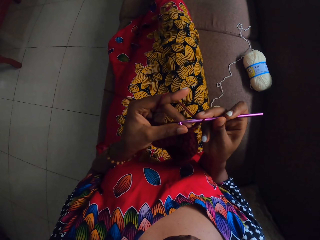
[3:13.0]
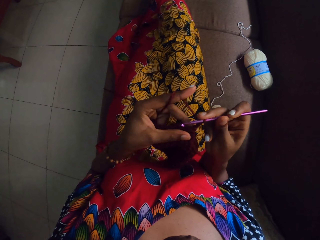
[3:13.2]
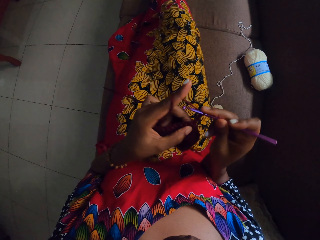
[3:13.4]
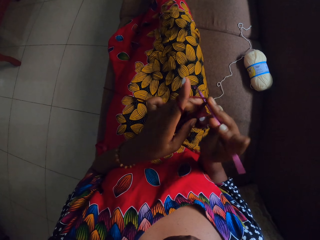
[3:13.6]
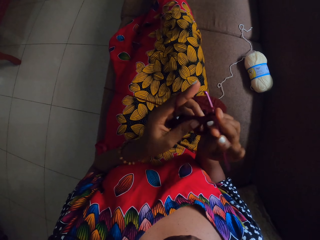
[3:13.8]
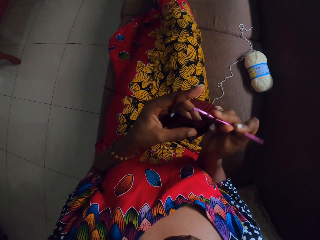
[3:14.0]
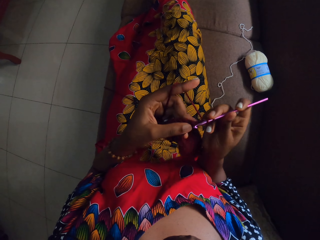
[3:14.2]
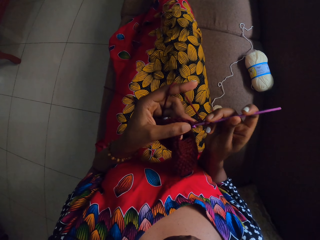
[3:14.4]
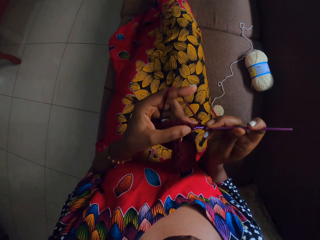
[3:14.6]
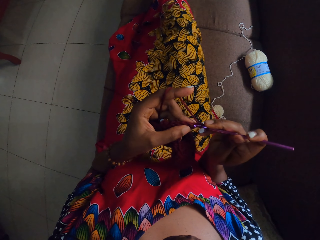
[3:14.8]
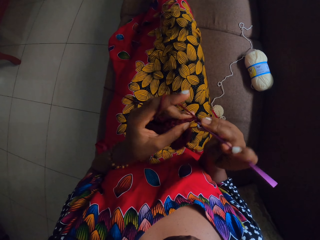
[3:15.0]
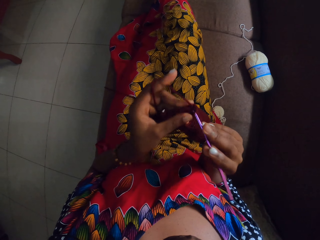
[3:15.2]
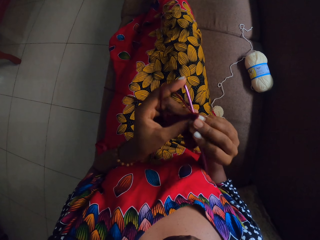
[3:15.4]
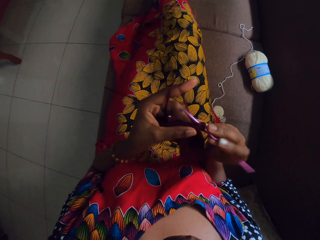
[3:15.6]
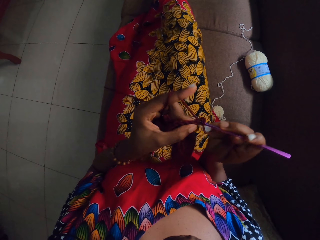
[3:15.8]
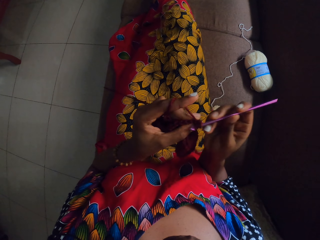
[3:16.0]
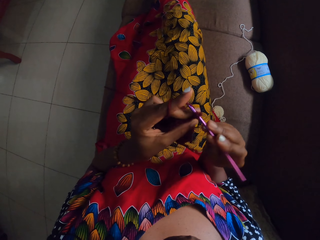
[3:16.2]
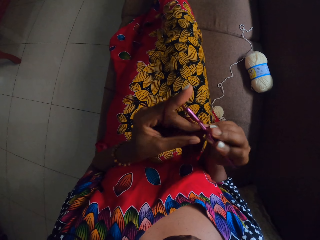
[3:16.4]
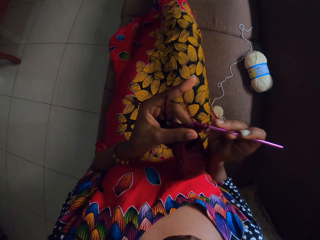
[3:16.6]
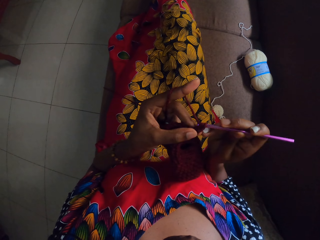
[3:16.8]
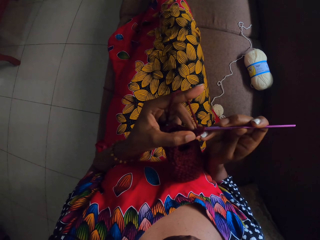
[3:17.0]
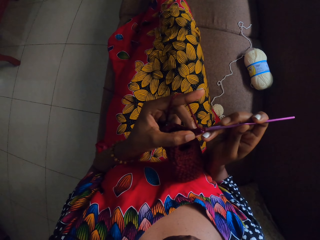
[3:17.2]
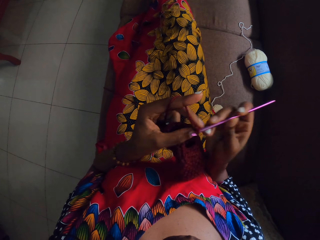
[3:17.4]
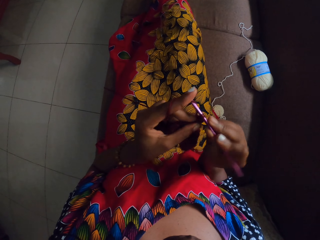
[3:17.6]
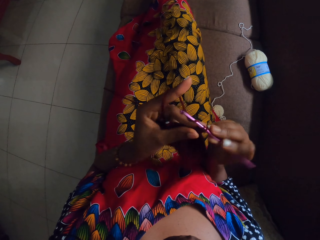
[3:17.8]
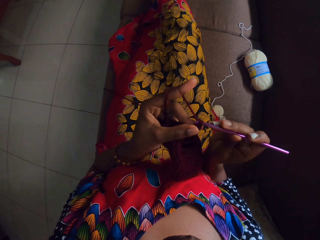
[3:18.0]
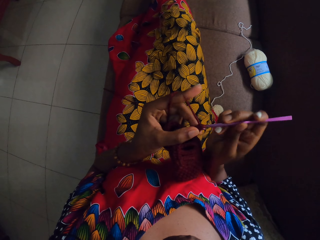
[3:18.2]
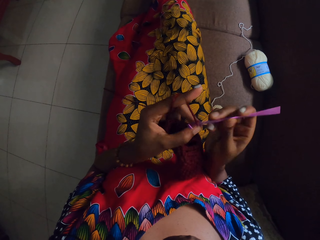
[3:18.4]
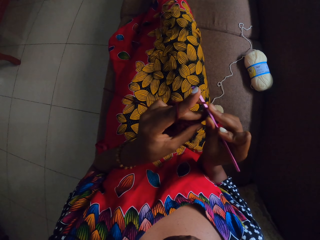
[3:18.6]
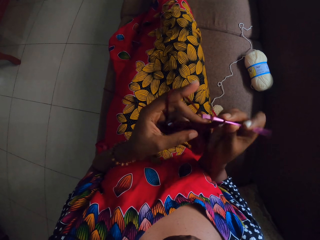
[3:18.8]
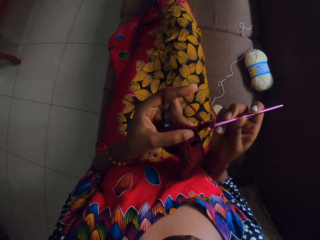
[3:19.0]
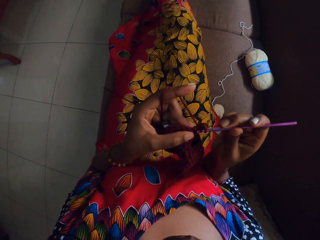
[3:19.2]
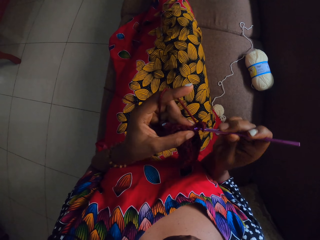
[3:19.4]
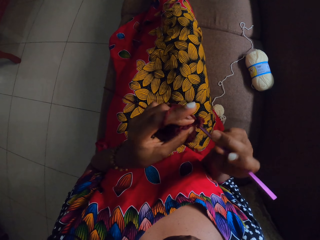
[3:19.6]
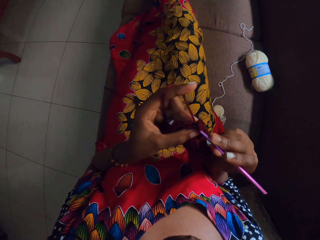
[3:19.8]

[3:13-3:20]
The camera wearer crochets the yarn with the crochet hook in her right hand.

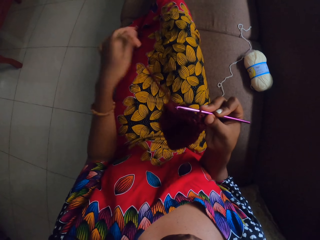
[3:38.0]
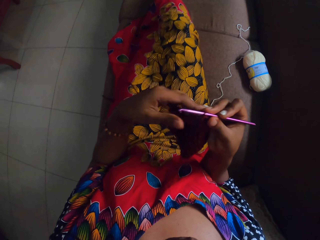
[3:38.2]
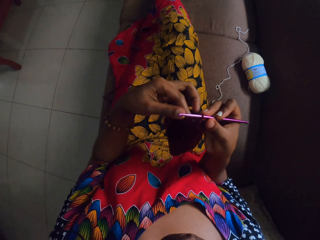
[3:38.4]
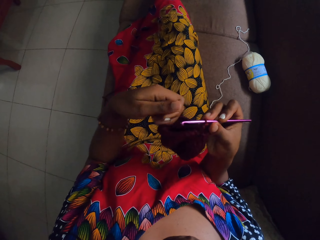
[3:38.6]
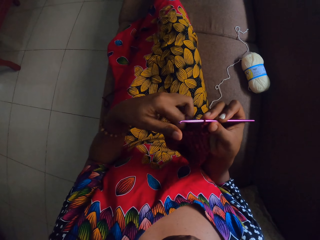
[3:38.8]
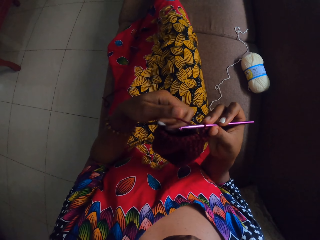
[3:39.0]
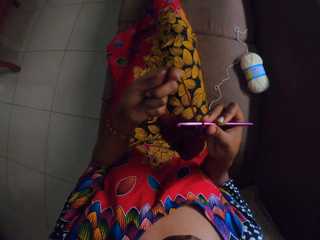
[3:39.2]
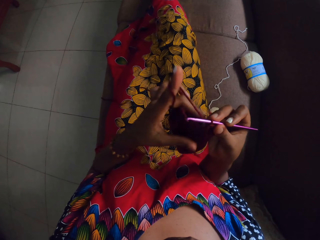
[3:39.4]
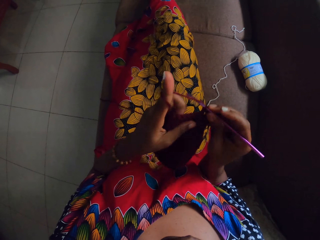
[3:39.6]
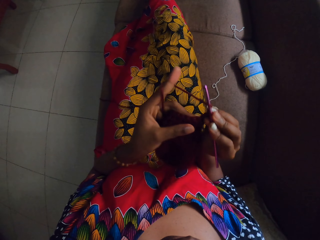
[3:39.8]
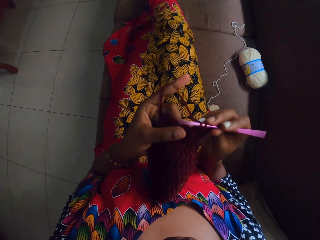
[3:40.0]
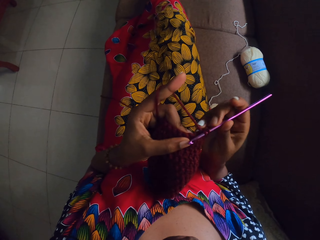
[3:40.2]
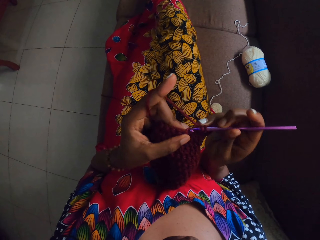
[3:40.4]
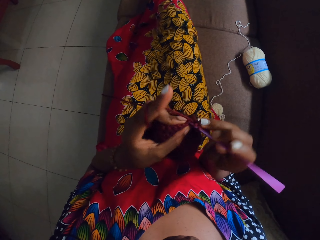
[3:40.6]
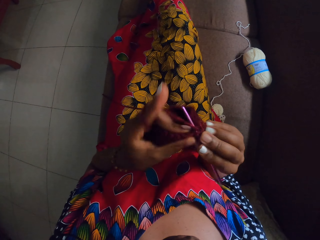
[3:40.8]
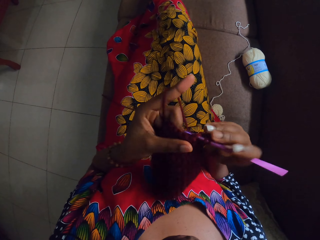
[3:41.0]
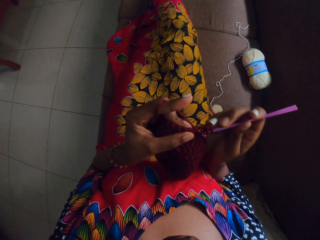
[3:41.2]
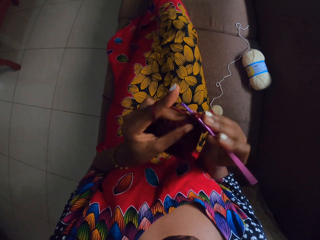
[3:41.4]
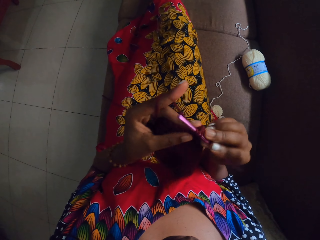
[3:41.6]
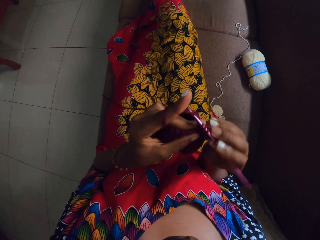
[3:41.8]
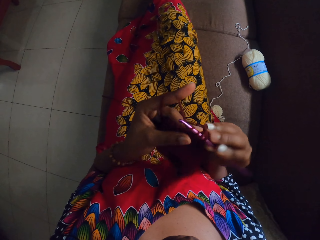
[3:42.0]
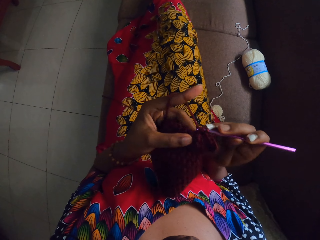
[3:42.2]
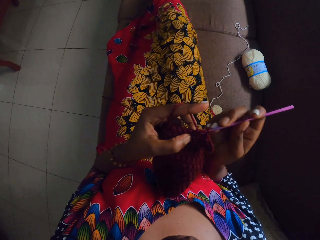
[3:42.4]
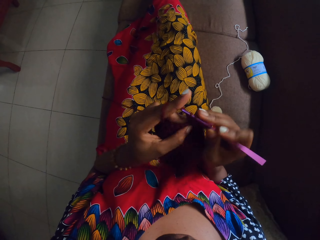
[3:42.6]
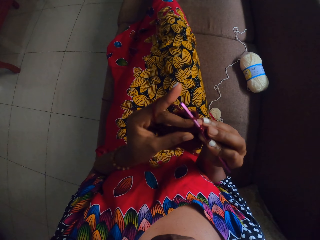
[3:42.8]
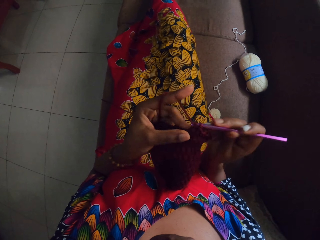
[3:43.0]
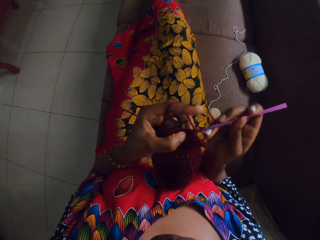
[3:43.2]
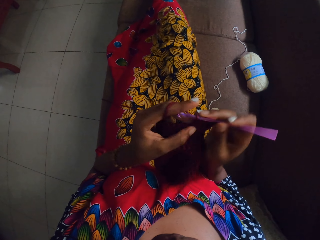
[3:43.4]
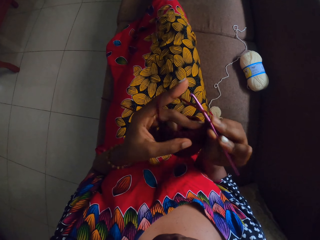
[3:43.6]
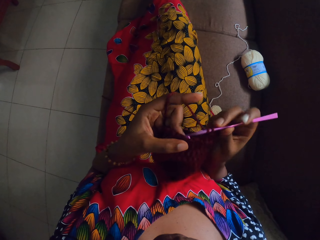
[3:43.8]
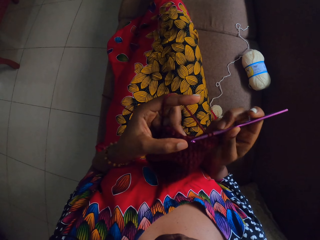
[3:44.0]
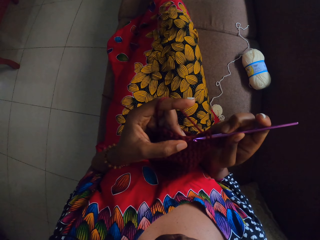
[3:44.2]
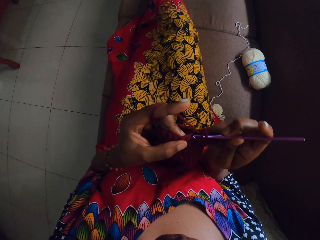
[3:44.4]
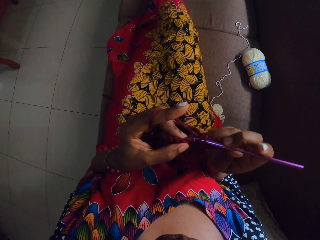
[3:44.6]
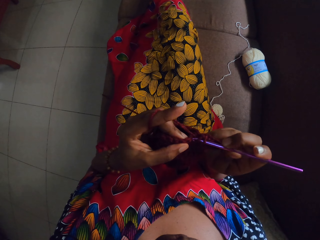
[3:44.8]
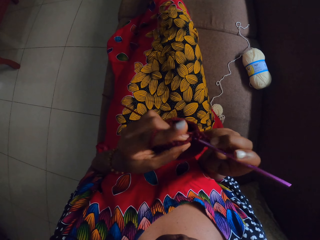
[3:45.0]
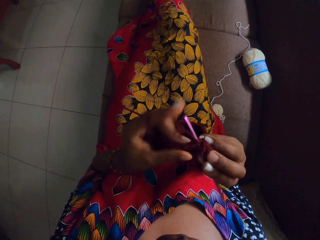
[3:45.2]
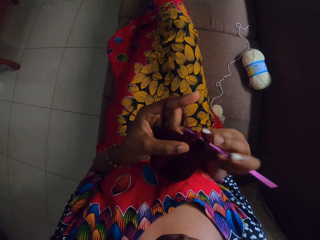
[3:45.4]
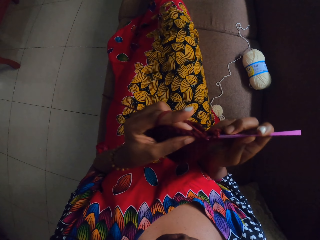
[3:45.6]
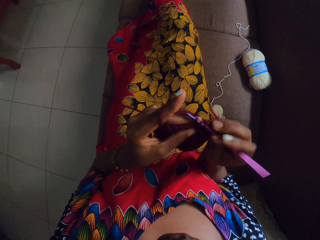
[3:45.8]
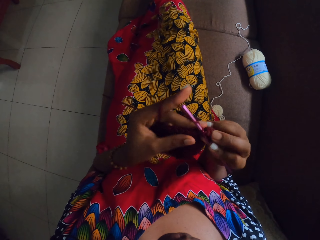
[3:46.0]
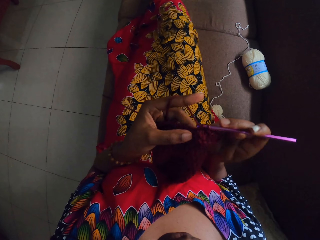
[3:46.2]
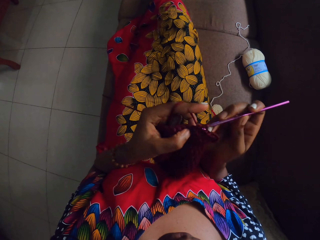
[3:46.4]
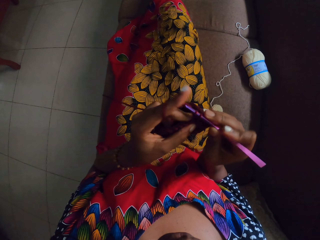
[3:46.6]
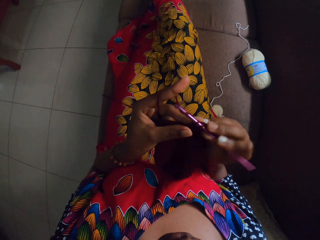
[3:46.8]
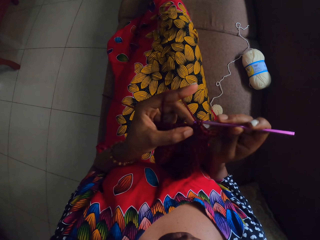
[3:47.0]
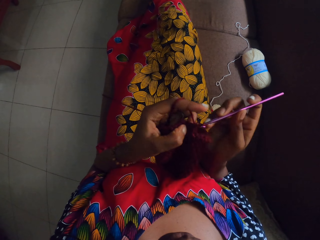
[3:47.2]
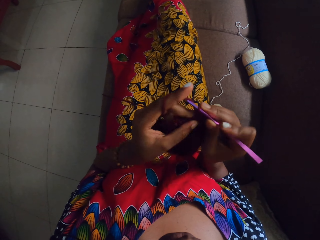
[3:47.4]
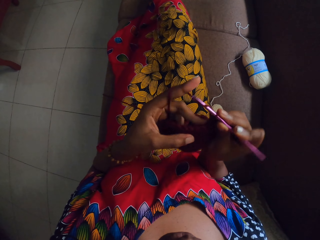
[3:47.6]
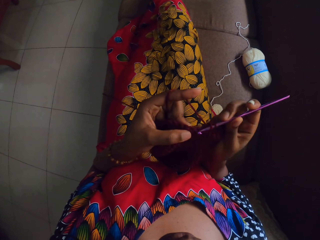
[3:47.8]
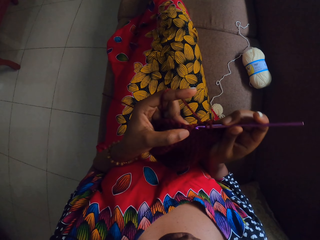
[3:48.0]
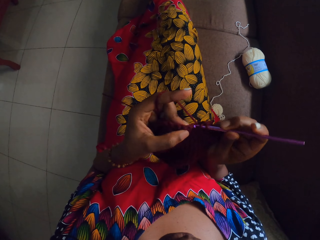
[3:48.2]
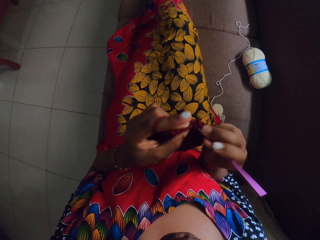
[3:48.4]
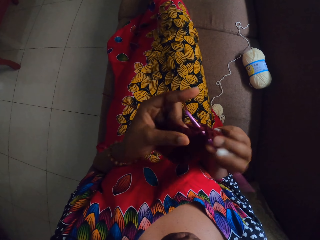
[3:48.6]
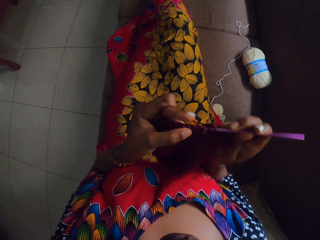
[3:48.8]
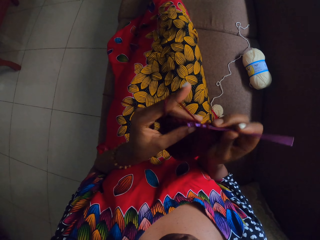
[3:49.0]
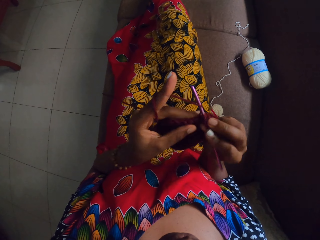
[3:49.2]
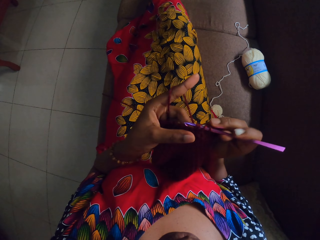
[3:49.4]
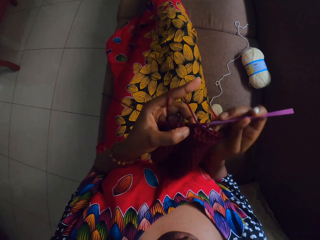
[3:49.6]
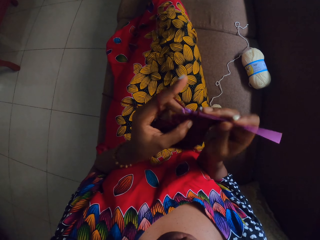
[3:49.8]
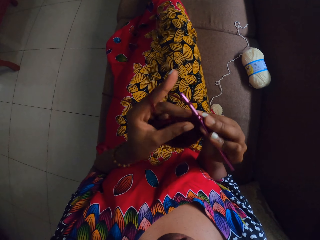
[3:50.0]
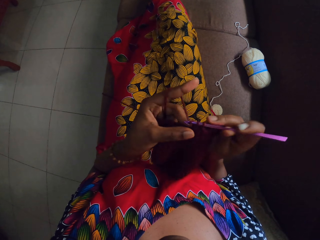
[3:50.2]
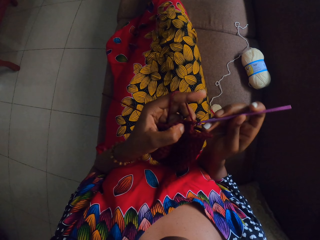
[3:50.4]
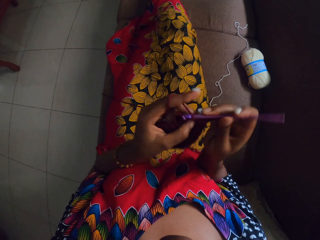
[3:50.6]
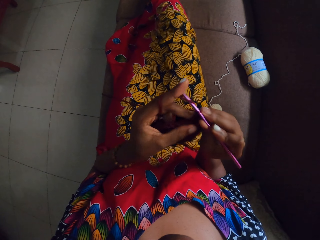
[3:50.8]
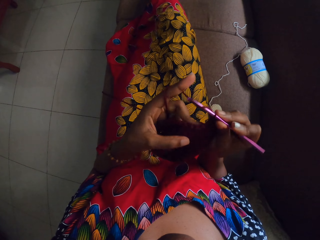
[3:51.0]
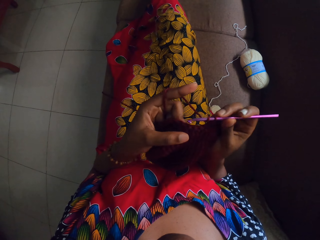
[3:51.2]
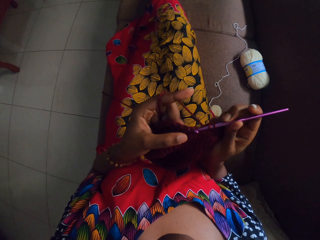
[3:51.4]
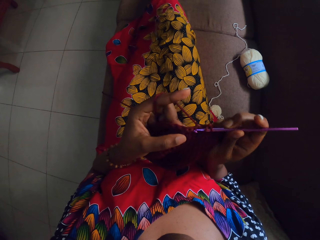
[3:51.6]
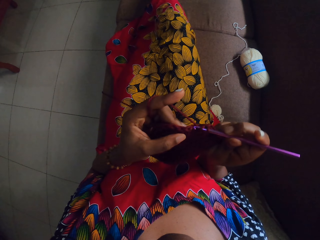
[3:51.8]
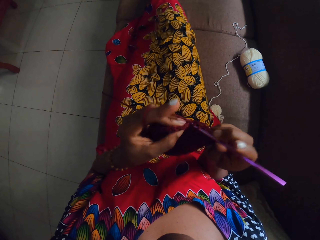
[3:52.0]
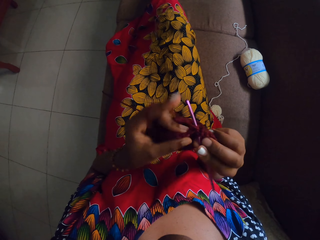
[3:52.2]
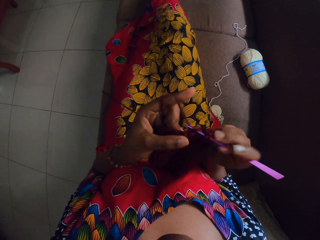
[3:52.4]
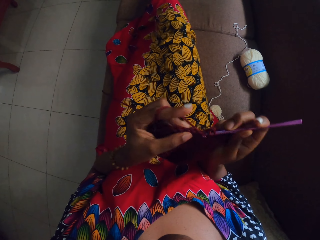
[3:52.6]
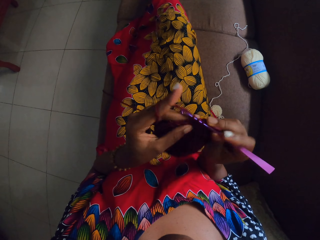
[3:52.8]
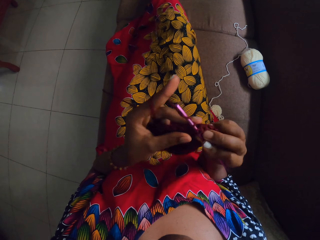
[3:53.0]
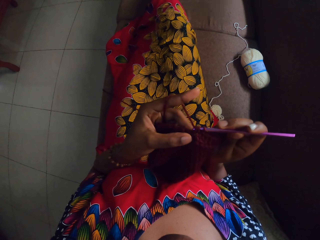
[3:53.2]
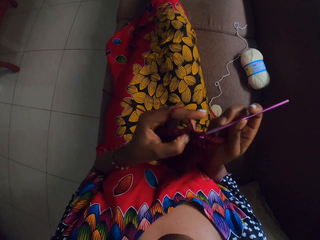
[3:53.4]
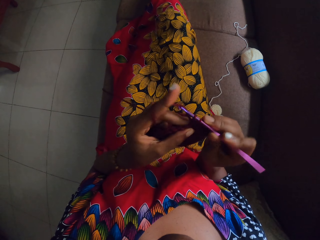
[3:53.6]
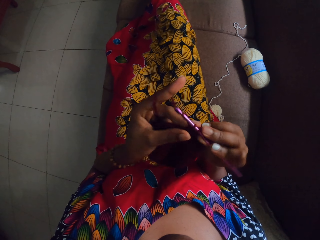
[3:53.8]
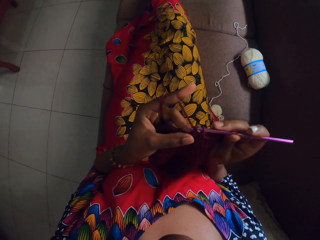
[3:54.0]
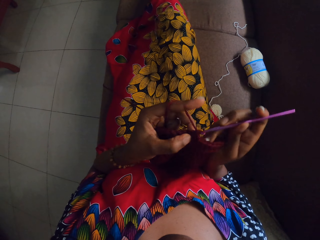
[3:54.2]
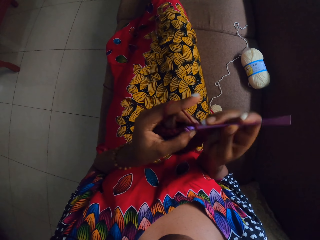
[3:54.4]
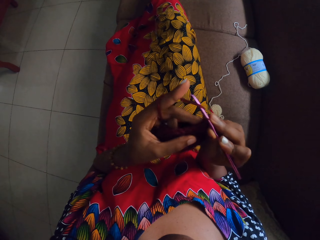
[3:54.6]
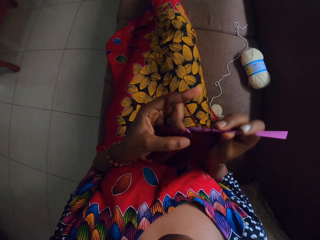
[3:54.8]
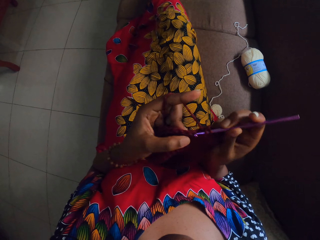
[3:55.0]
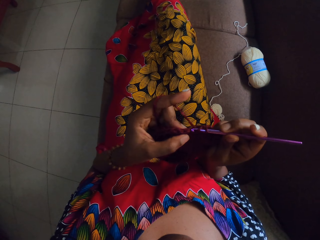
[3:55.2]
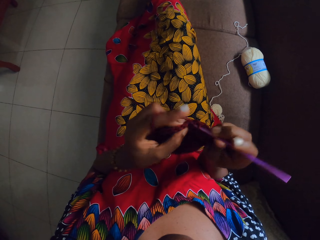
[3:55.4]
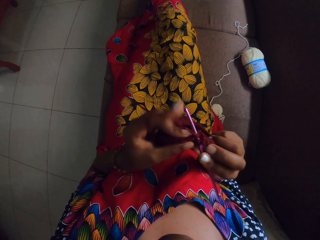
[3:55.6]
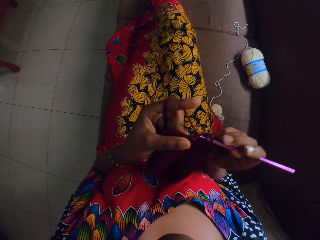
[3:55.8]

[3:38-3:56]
The camera wearer crochets the yarn with the crochet hook in her right hand.
